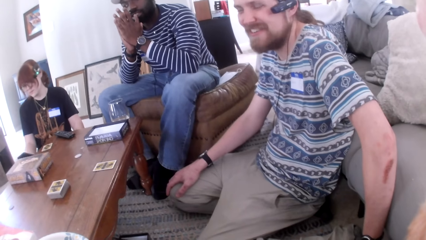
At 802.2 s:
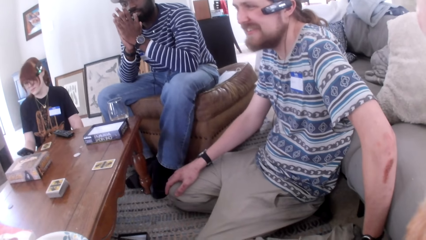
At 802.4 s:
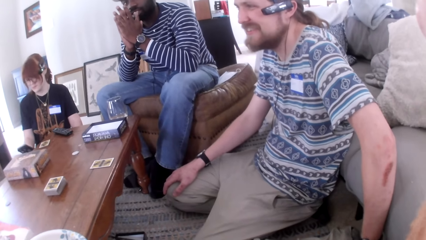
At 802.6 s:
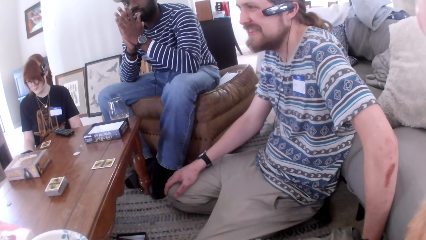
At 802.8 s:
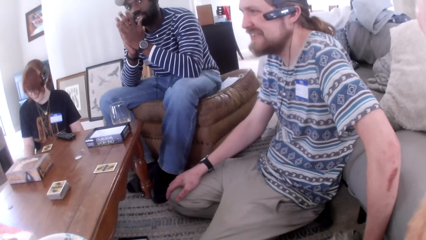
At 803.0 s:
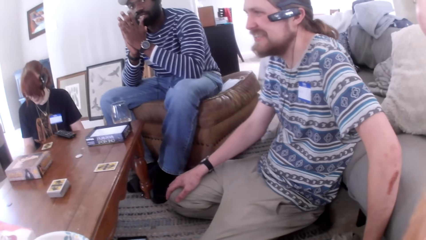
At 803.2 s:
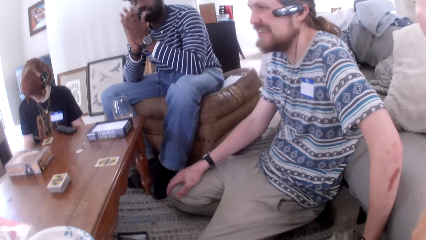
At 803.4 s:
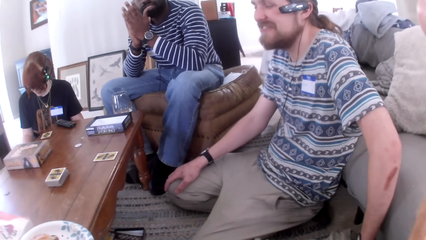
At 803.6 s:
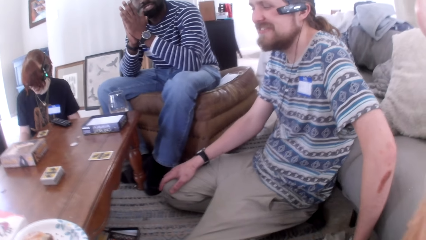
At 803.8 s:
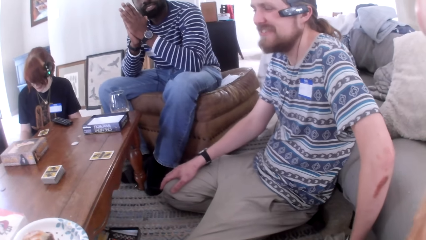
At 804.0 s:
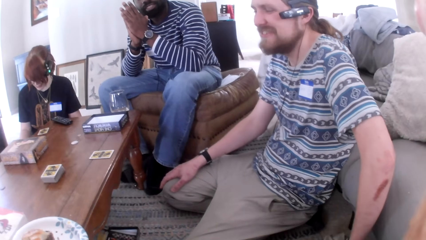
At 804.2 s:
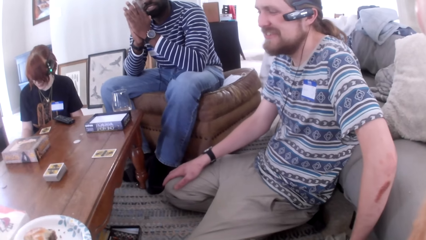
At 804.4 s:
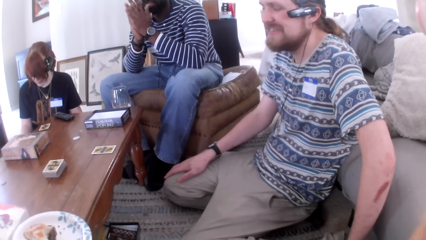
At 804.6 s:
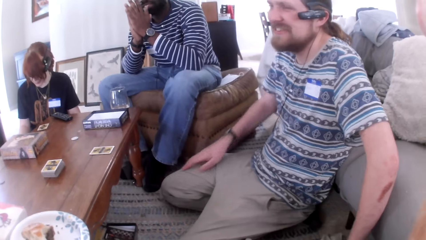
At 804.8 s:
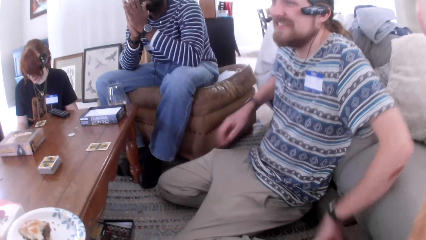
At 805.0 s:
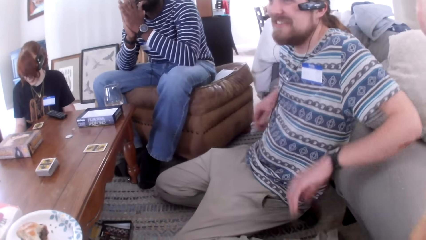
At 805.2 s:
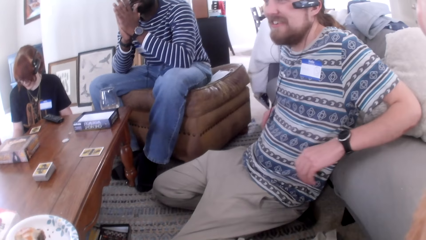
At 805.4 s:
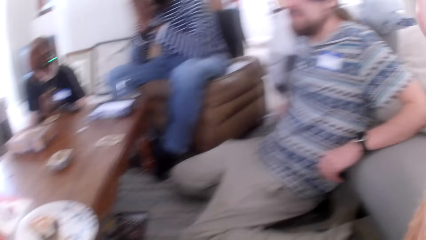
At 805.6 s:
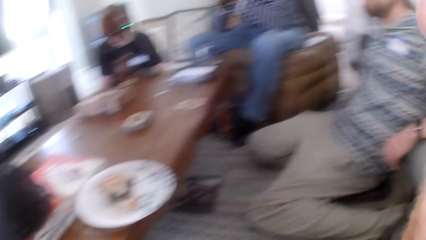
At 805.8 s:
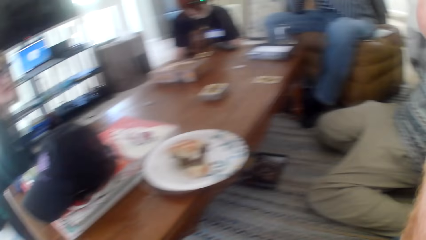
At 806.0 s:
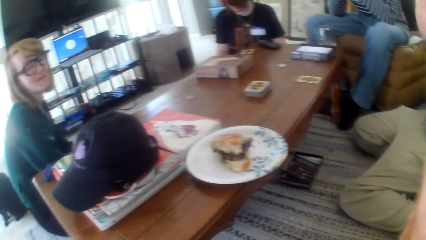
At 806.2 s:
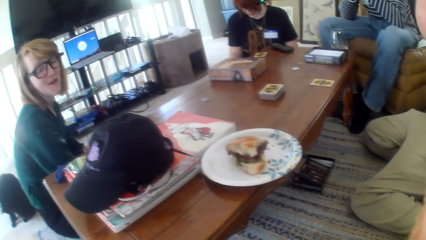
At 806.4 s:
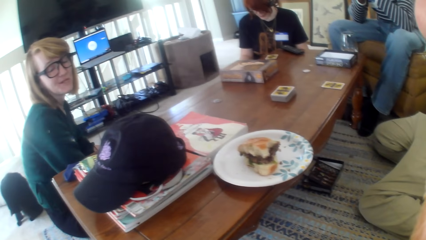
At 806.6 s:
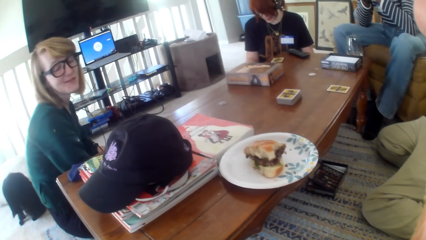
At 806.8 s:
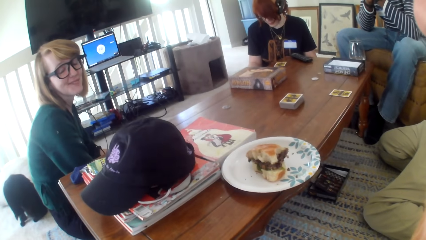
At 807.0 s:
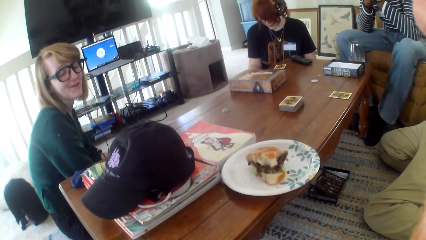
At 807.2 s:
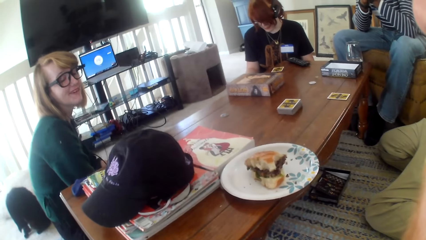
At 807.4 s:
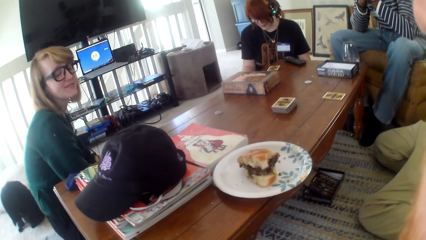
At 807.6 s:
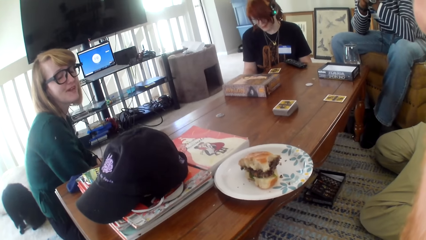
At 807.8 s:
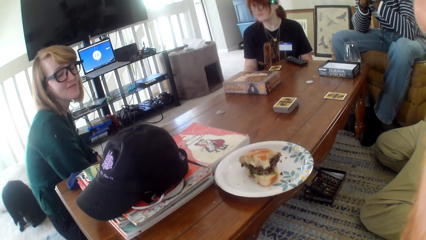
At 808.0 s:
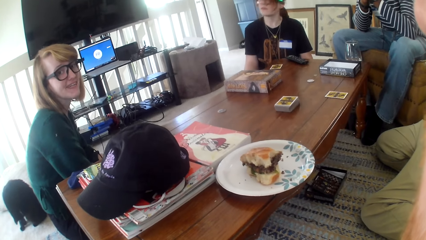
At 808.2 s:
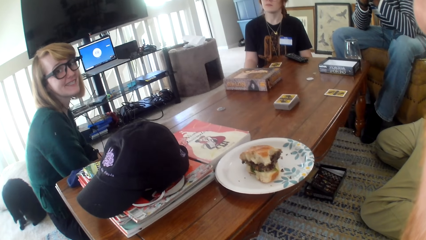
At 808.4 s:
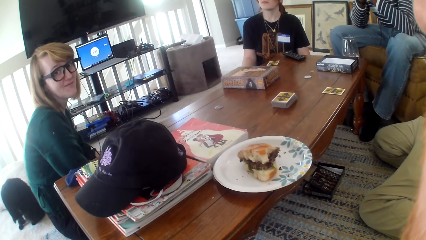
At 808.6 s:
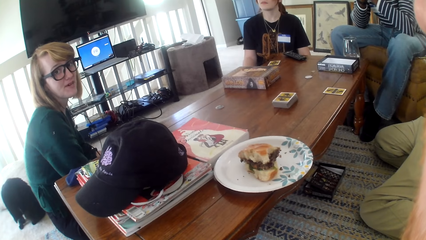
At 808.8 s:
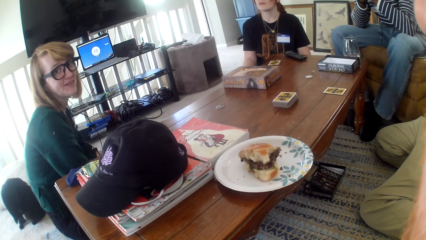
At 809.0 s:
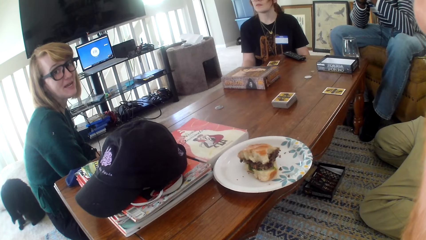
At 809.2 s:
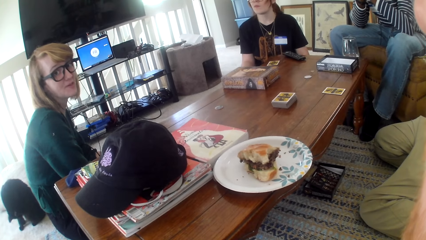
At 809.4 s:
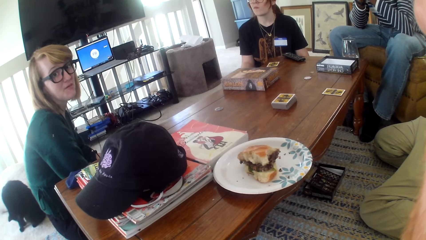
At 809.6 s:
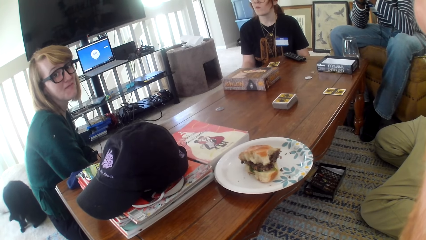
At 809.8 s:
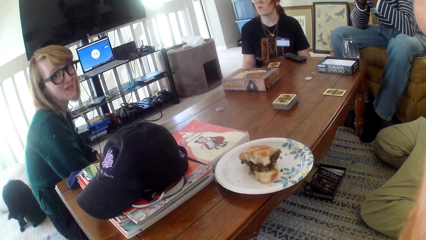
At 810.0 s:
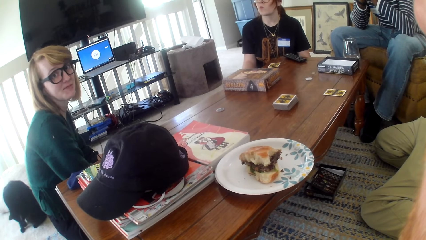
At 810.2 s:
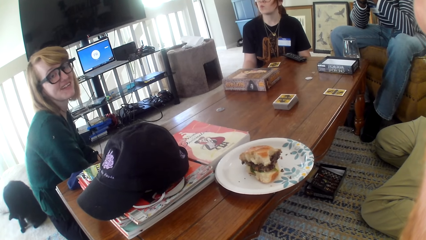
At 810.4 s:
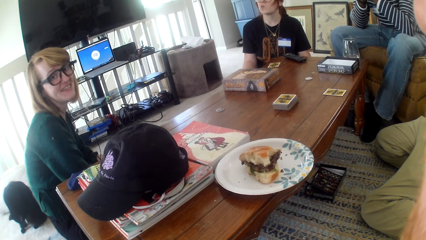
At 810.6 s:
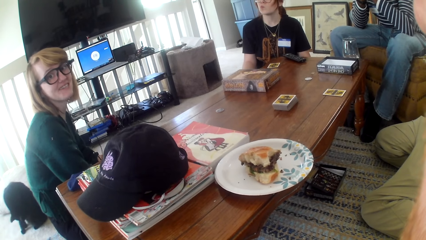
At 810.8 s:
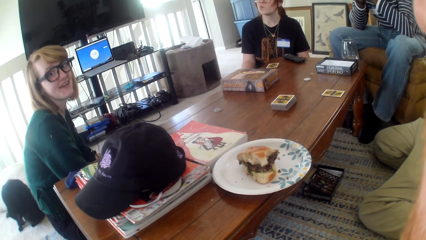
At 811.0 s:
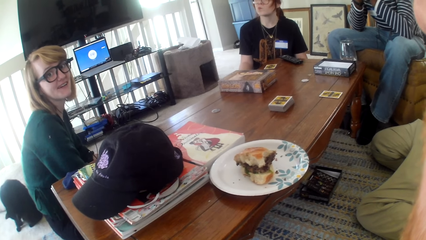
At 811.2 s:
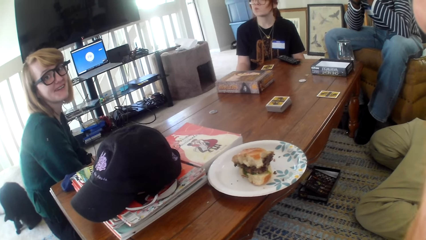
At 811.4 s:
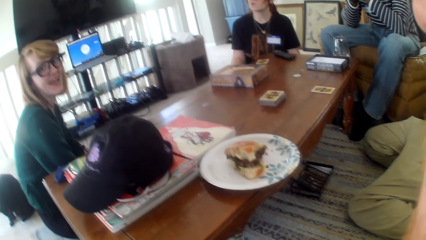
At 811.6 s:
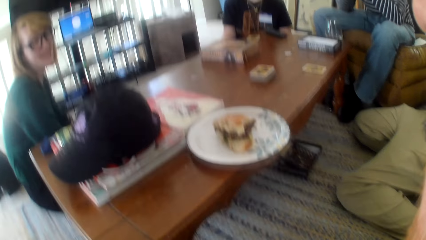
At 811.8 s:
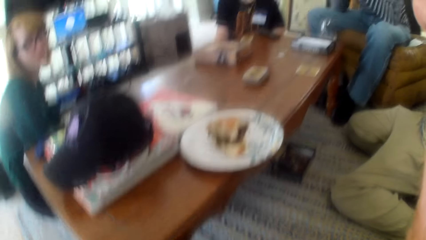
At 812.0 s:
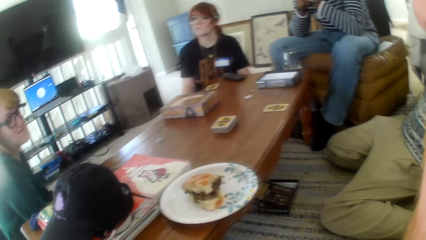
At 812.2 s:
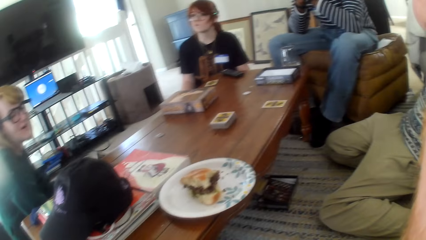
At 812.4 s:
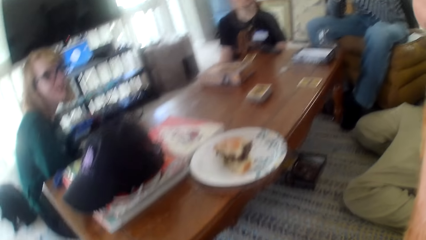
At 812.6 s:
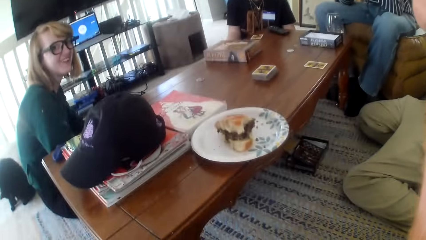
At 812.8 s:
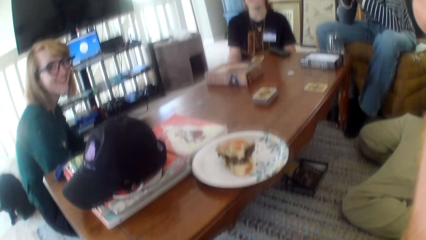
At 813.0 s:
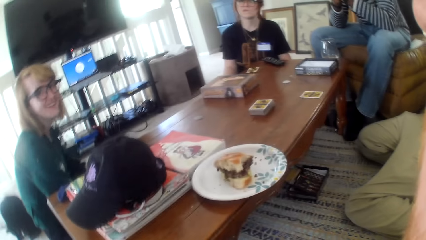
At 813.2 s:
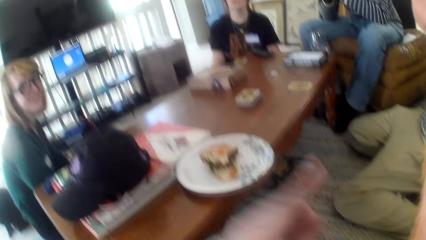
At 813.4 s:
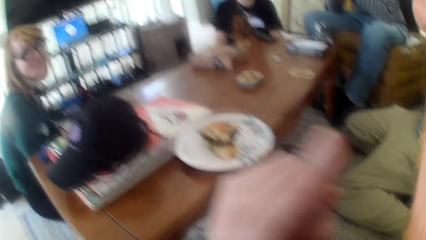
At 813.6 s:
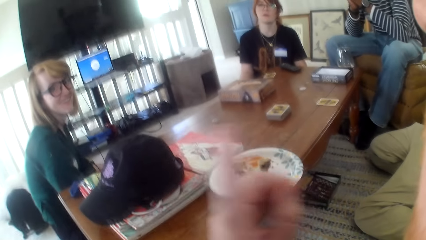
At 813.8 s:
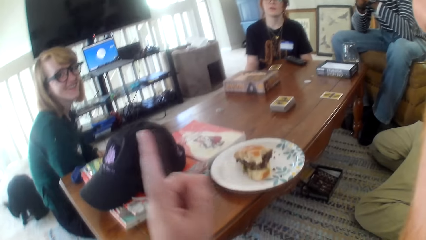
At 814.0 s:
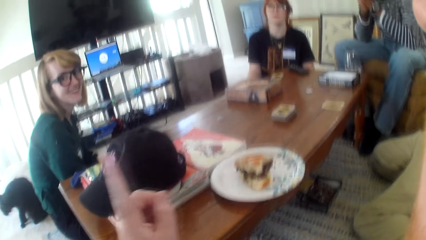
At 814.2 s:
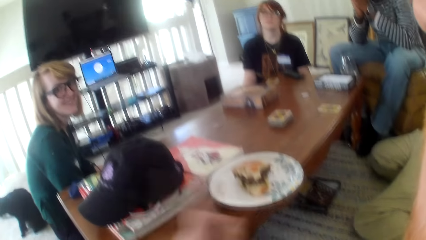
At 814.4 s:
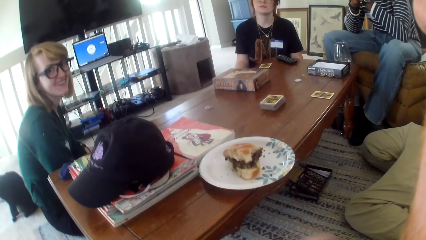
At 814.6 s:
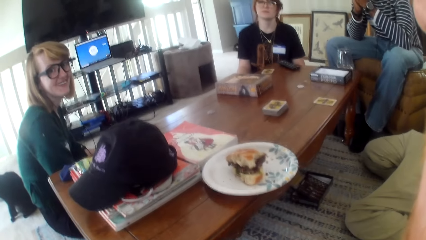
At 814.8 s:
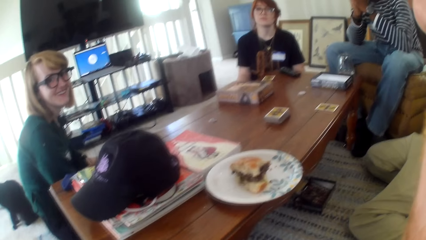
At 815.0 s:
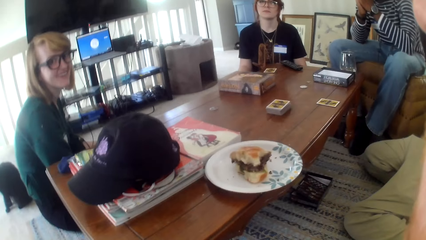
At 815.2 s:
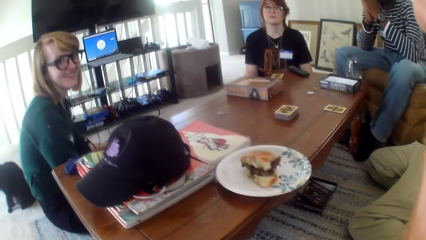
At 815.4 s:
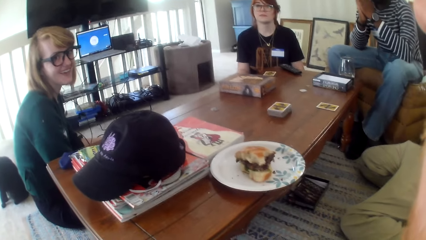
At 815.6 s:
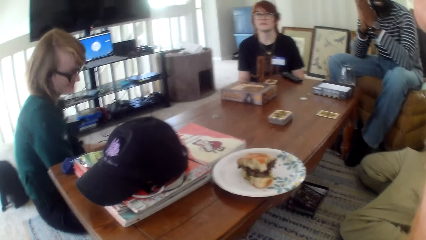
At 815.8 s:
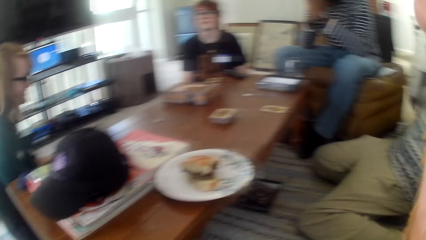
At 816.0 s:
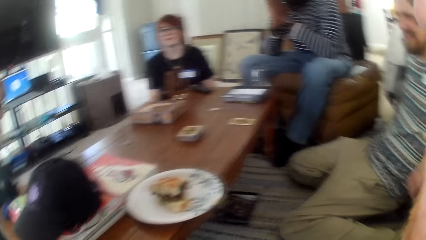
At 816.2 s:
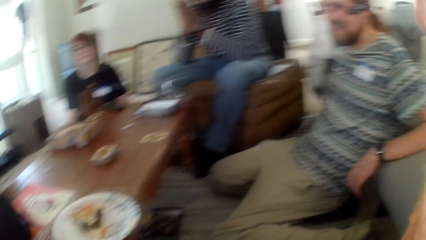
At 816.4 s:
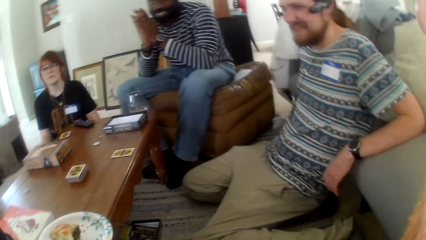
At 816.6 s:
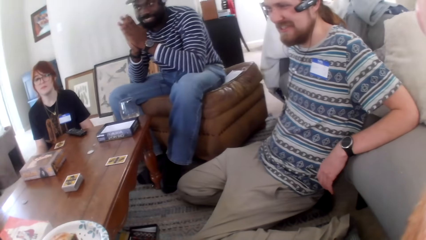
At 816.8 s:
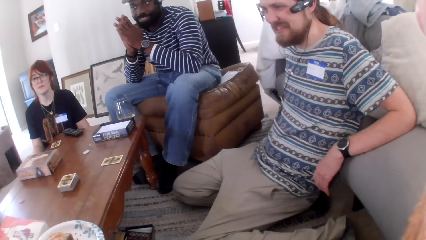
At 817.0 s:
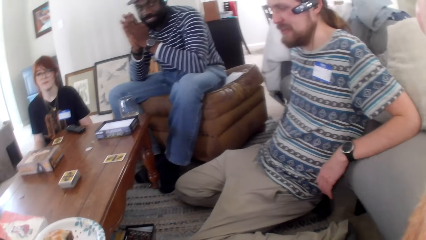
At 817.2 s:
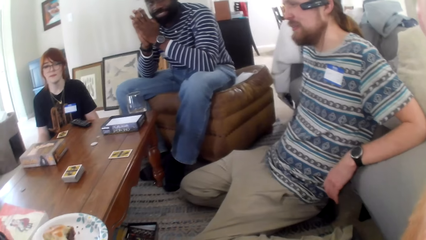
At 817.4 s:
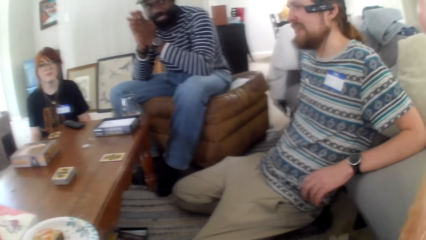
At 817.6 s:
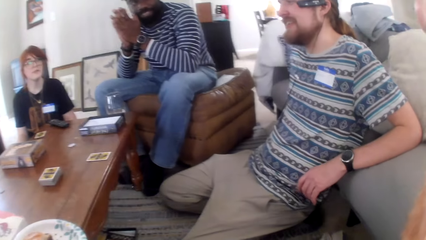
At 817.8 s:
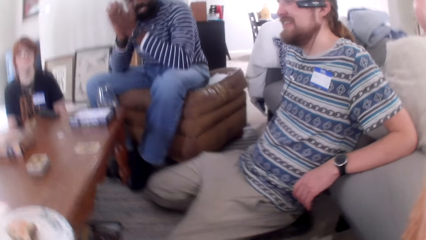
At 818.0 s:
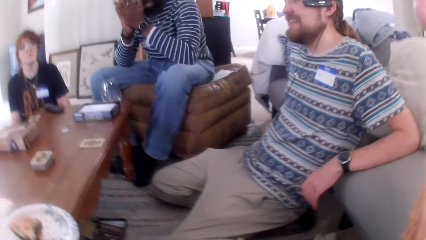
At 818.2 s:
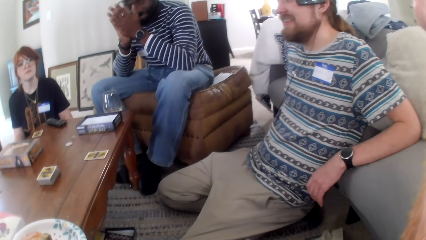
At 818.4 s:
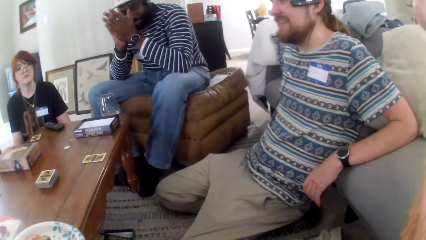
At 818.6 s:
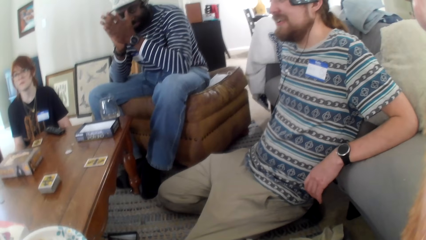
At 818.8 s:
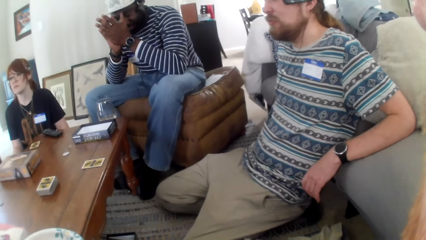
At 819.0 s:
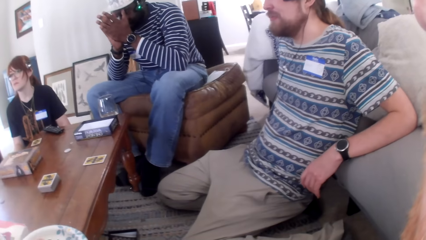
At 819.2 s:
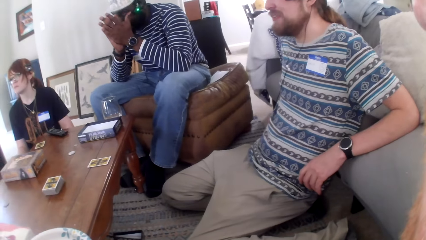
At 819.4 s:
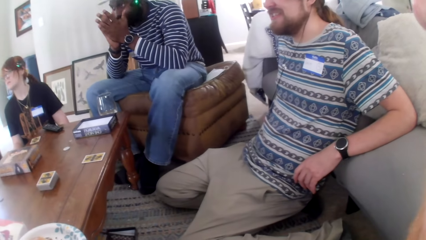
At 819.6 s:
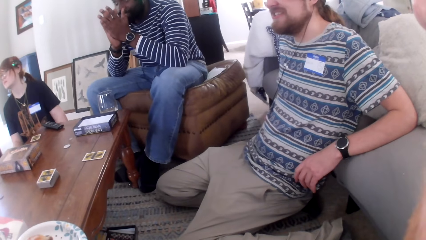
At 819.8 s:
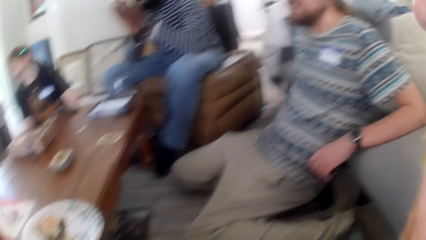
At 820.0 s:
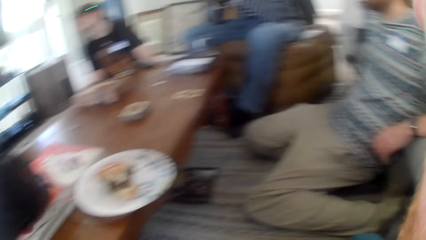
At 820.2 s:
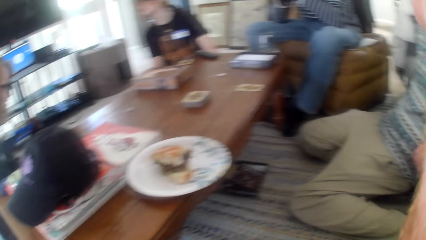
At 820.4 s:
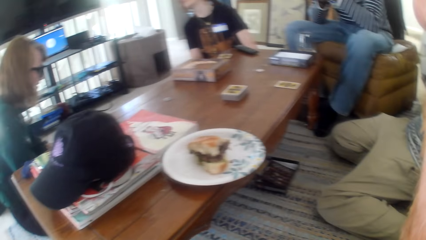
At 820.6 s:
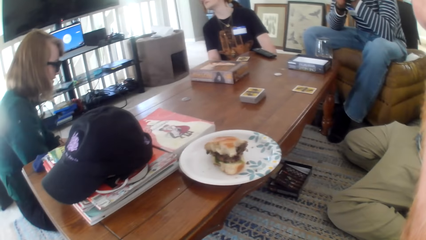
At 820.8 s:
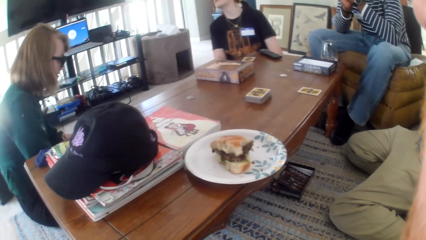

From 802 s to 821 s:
The camera wearer talks. A man talks. A woman talks. The camera wearer talks. The woman talks. The camera wearer talks. The woman talks. The camera wearer talks. The woman talks. Another man nods his head. The woman talks.
